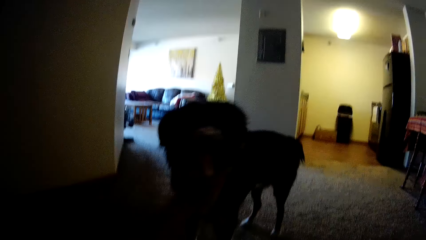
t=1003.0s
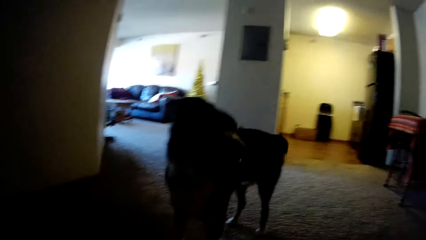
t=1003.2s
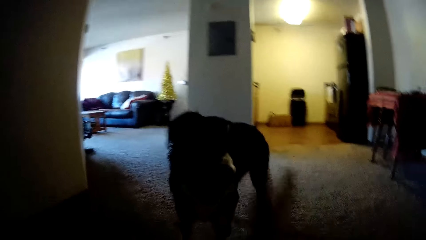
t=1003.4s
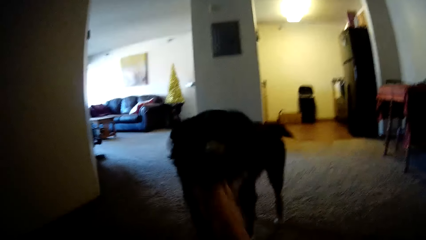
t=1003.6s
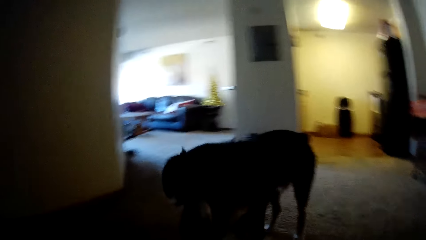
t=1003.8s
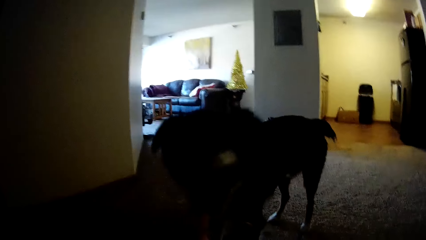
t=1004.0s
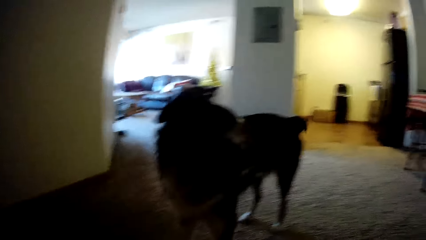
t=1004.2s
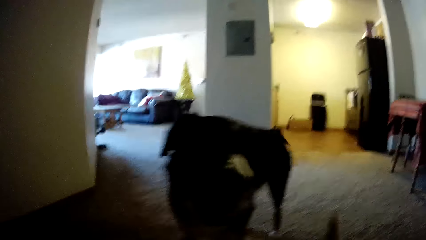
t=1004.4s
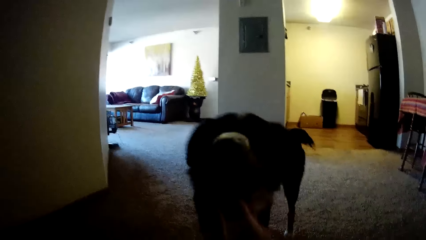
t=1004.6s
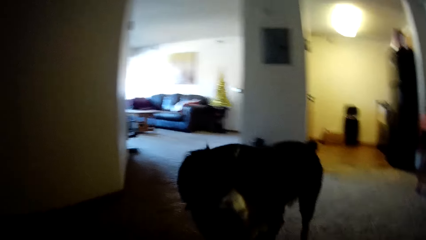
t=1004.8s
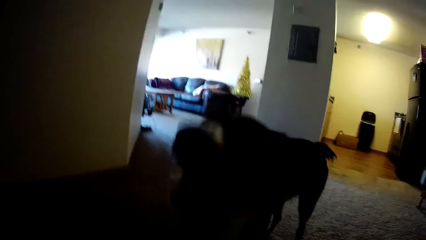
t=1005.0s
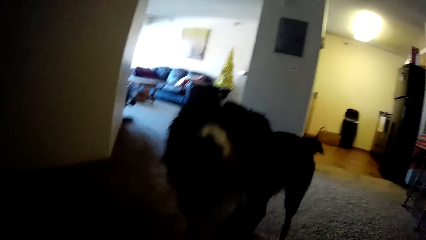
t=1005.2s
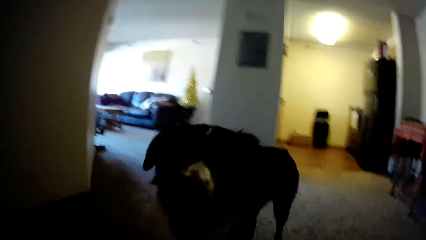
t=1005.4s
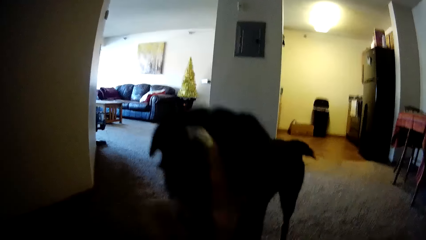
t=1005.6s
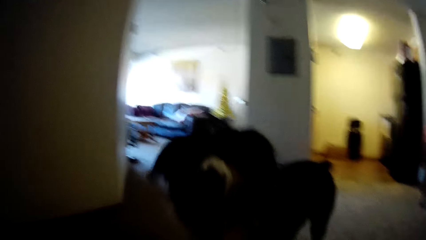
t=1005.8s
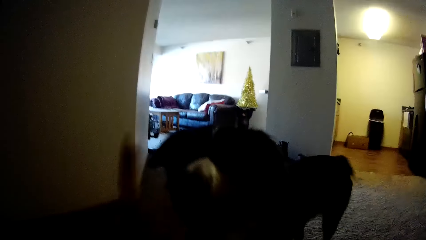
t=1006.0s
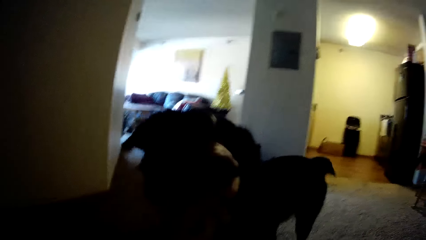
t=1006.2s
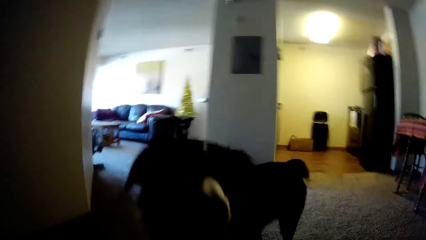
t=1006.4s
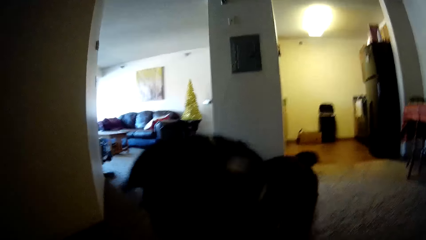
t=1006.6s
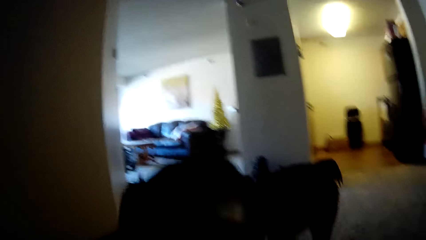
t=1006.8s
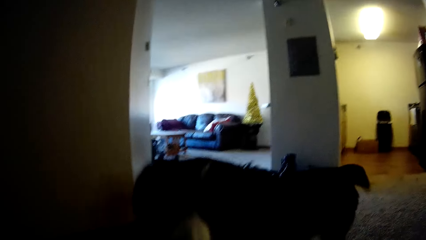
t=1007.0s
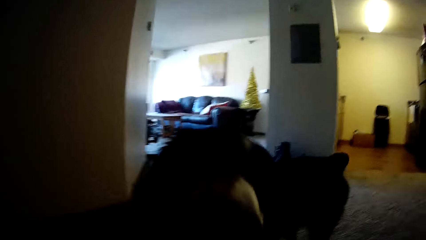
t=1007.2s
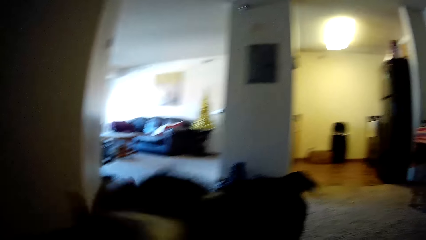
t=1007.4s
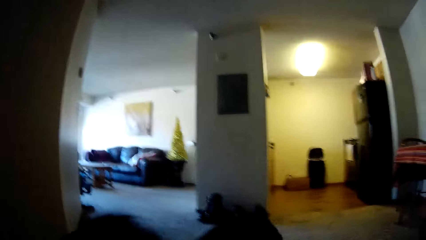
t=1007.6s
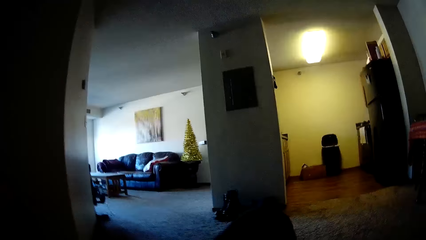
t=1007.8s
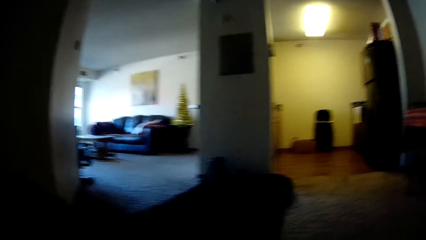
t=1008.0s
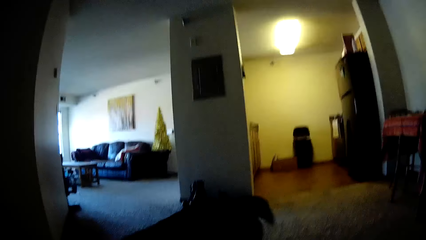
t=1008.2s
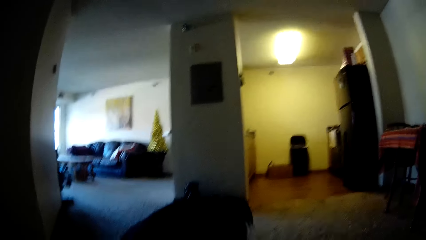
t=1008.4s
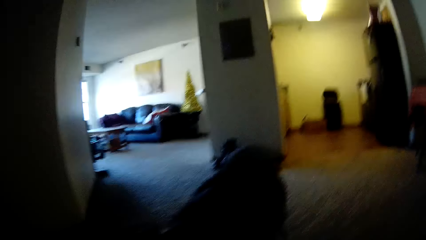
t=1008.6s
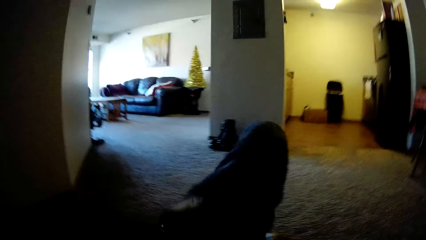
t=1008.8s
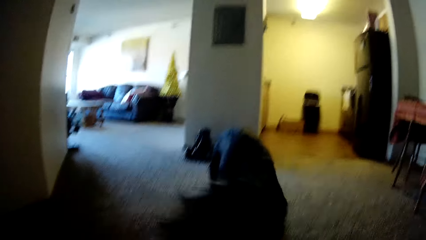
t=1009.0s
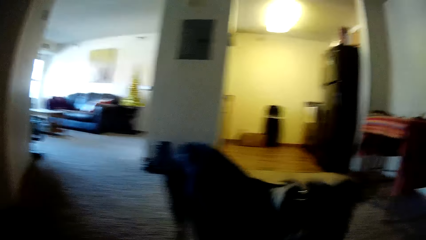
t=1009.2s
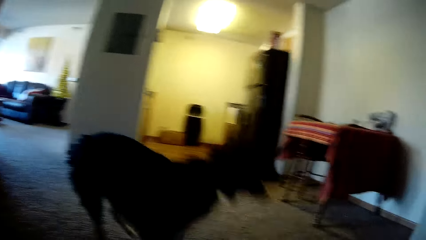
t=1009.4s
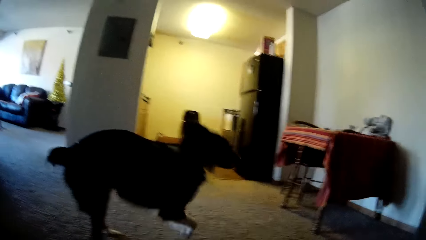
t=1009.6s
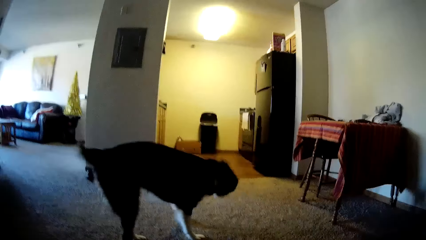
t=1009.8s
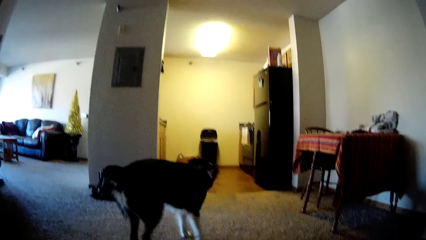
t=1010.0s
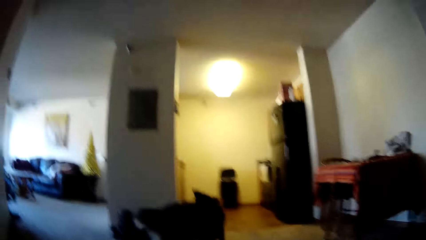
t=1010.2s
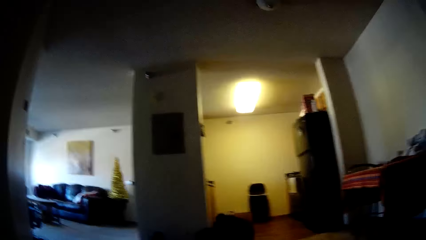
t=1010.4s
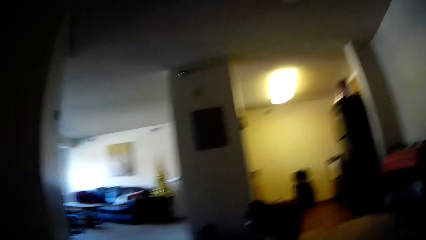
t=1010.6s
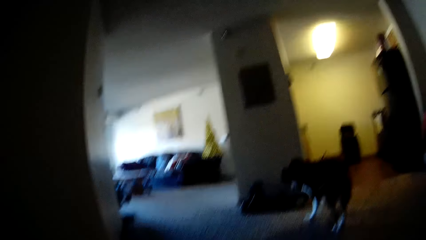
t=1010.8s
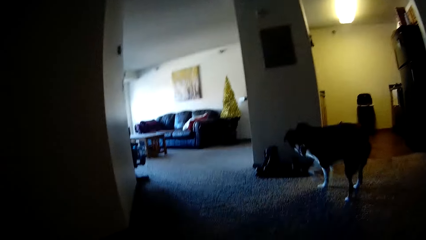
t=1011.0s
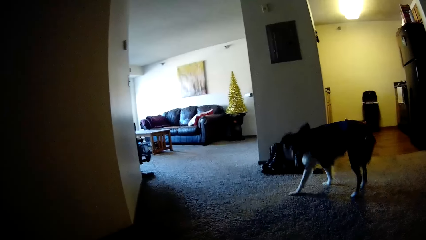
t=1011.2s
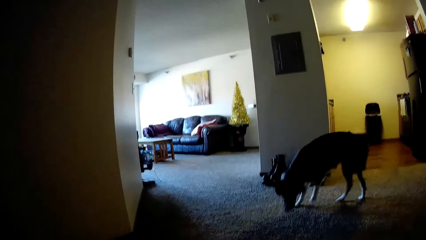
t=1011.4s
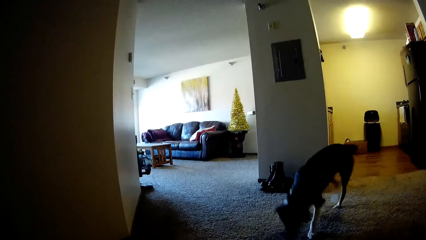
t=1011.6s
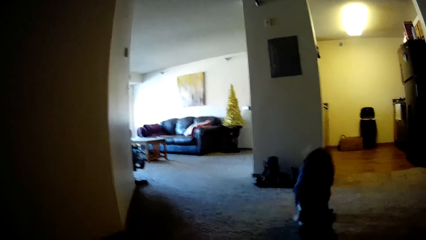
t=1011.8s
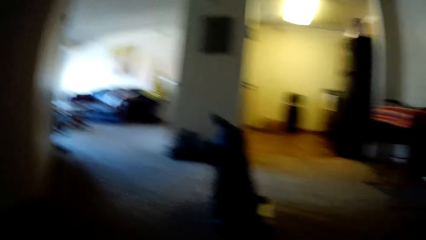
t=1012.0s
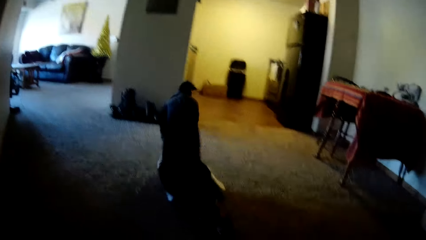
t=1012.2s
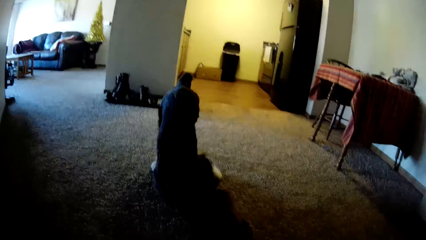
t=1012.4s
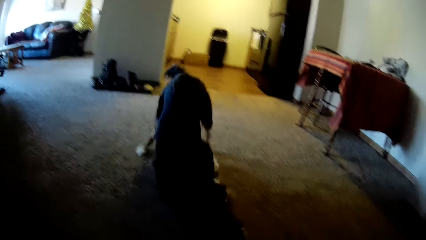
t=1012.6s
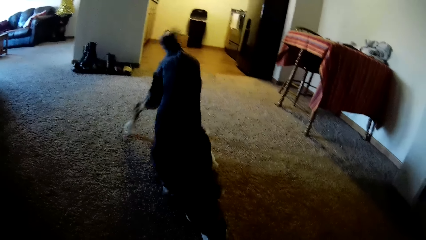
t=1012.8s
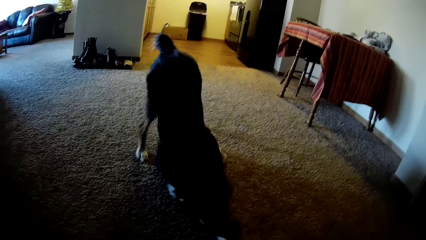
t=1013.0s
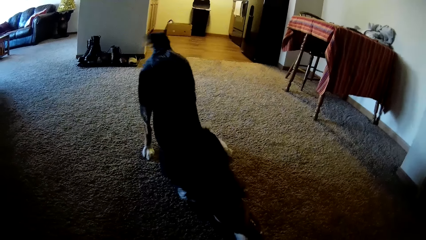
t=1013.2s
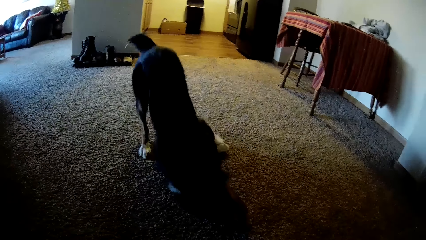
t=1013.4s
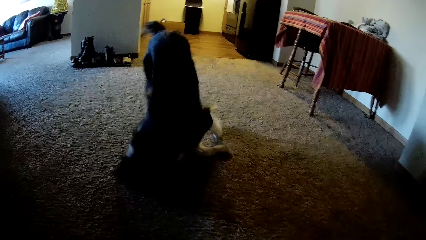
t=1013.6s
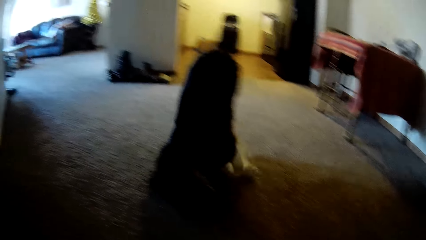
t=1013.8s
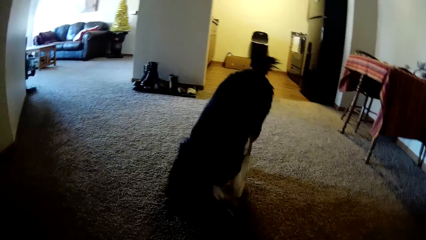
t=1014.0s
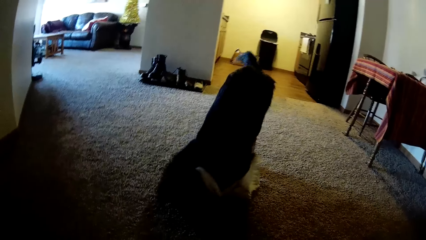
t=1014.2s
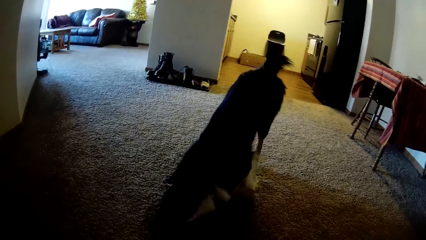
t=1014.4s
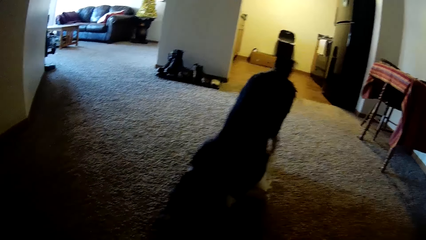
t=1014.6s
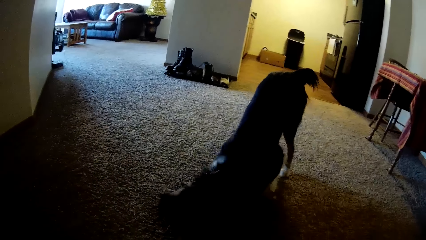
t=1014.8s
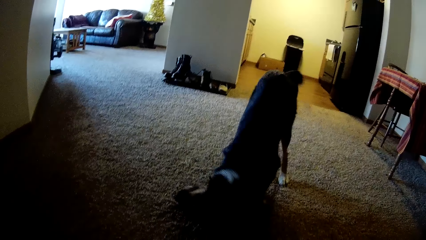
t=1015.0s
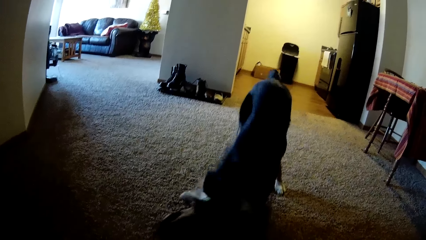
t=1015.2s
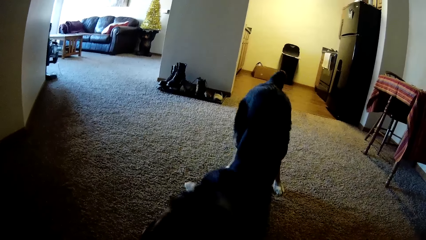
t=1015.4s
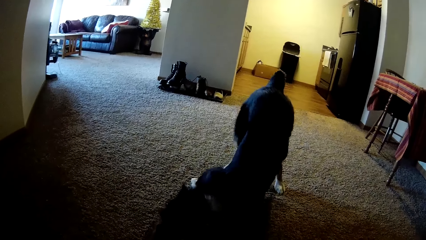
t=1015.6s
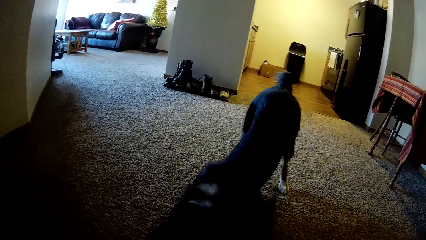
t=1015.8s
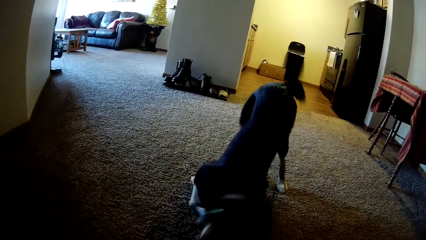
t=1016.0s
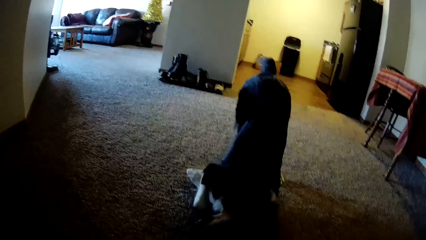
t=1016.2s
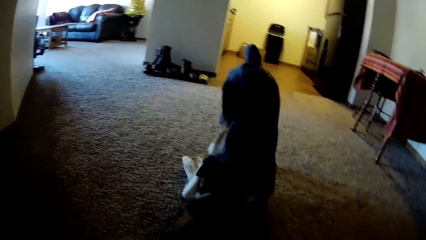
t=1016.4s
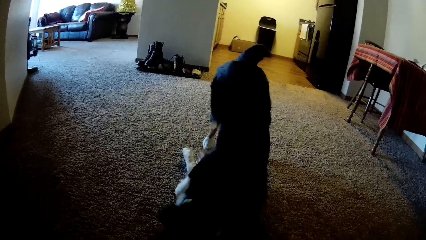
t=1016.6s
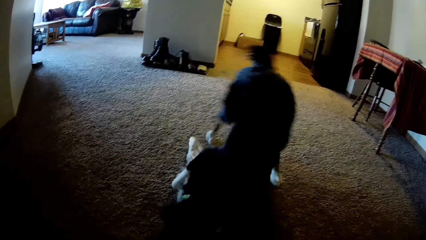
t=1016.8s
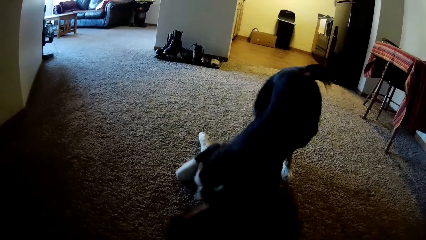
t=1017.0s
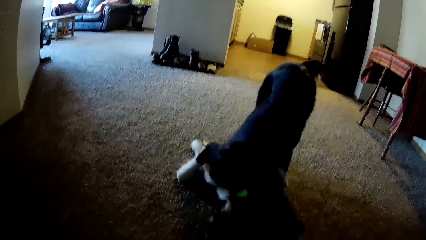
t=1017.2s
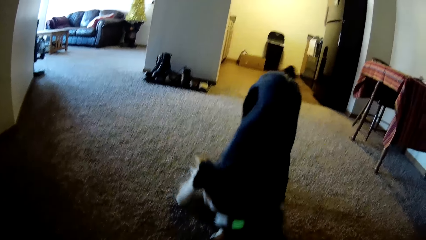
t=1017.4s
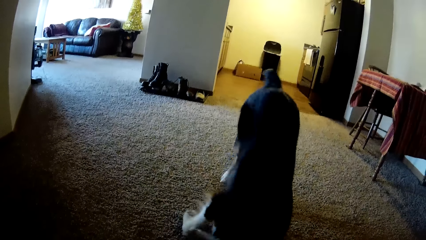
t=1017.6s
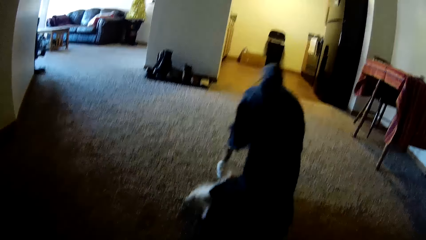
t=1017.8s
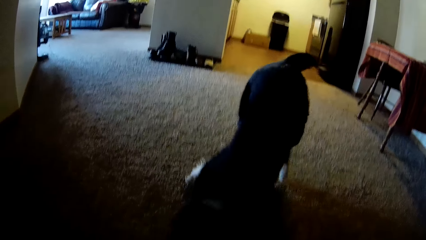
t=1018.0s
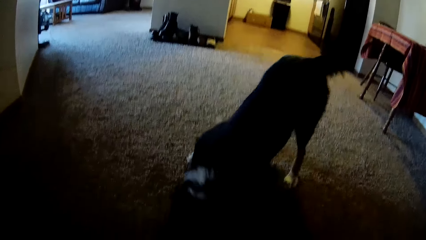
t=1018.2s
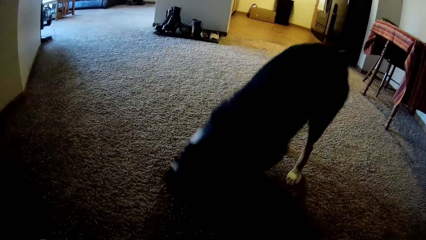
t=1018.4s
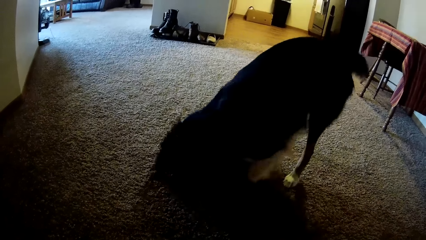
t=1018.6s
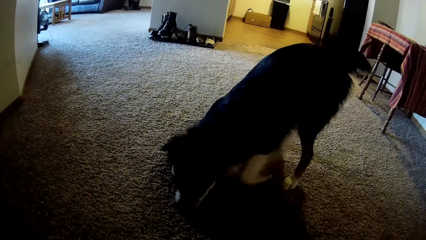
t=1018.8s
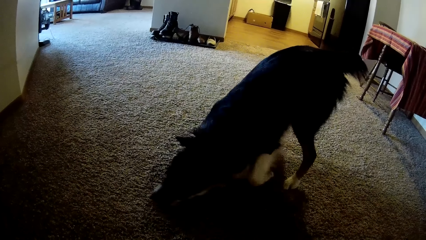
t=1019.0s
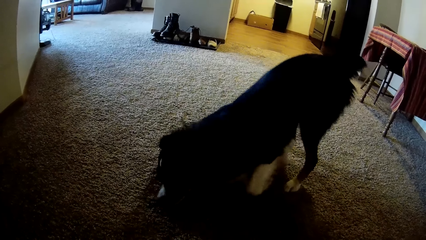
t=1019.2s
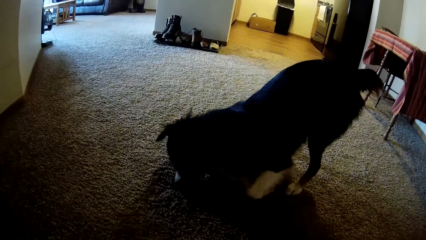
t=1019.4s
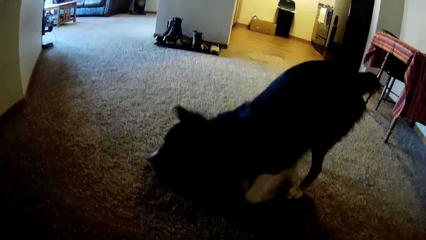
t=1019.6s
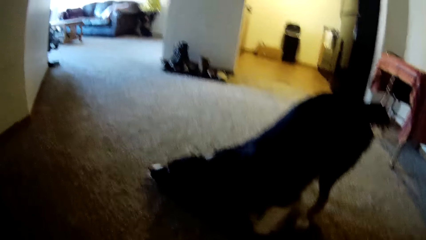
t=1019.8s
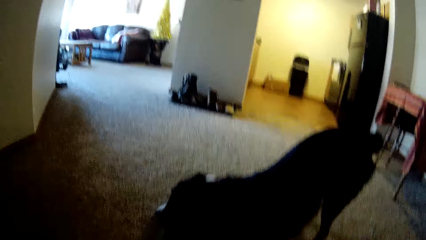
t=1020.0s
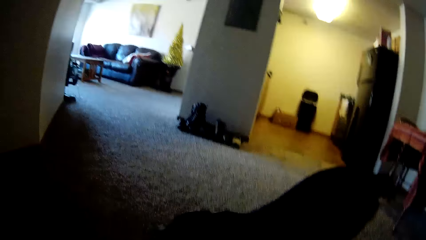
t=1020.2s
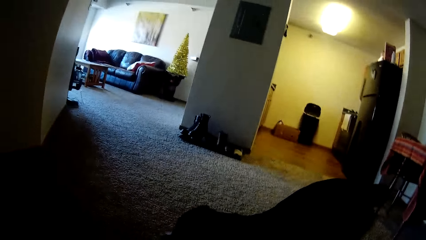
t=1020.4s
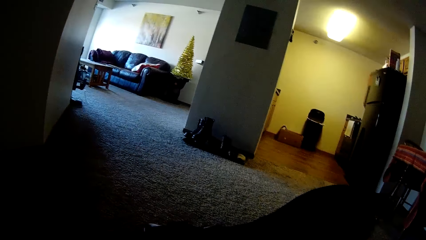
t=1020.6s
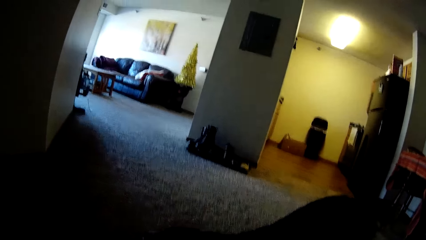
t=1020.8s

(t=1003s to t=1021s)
The camera wearer looks at the playing dog.
